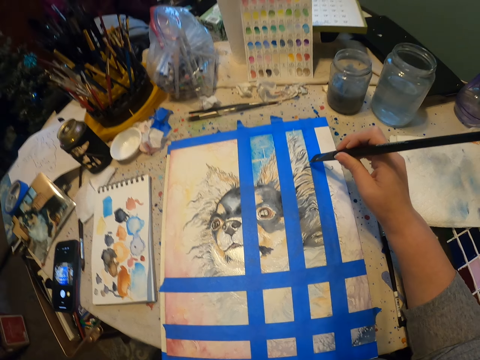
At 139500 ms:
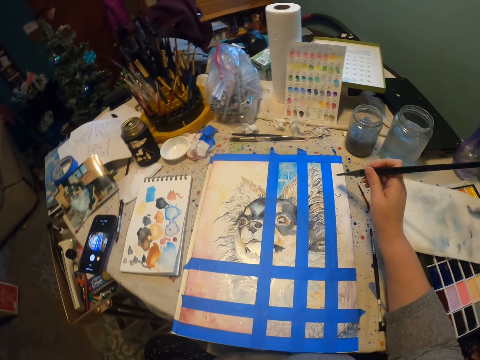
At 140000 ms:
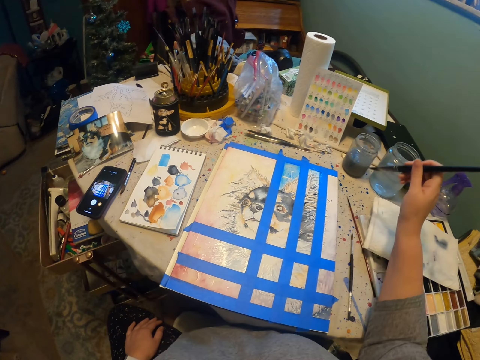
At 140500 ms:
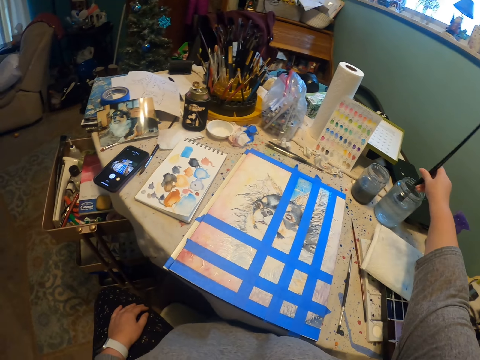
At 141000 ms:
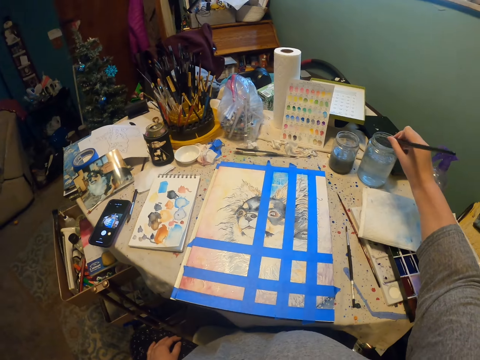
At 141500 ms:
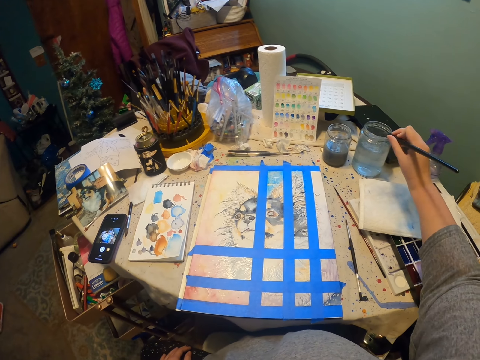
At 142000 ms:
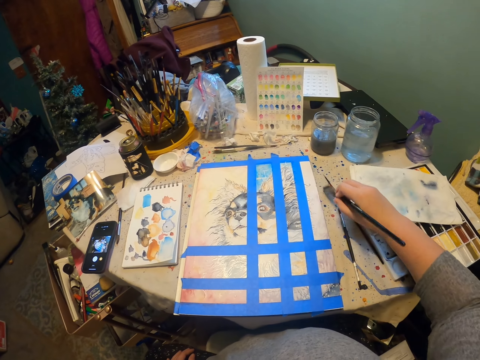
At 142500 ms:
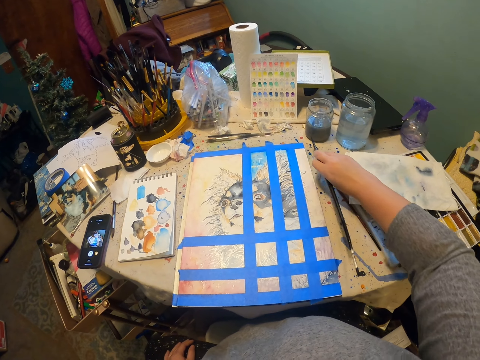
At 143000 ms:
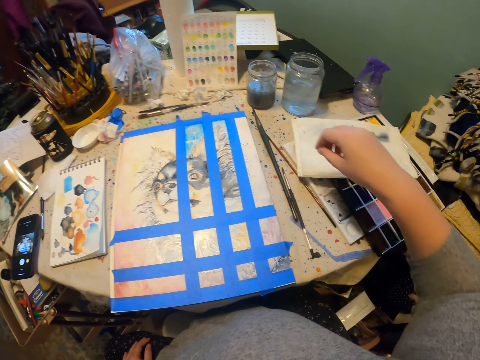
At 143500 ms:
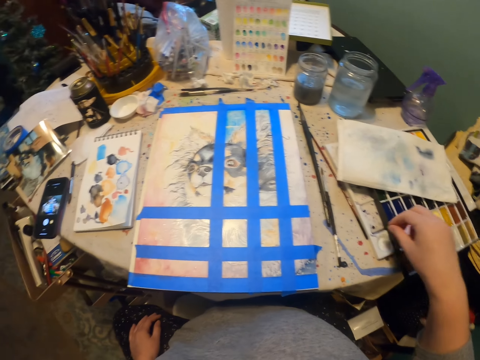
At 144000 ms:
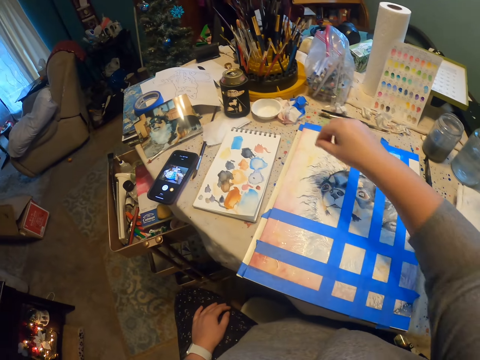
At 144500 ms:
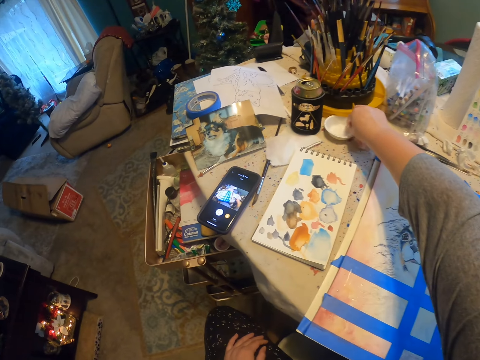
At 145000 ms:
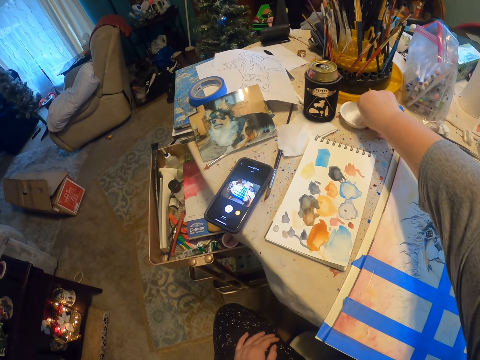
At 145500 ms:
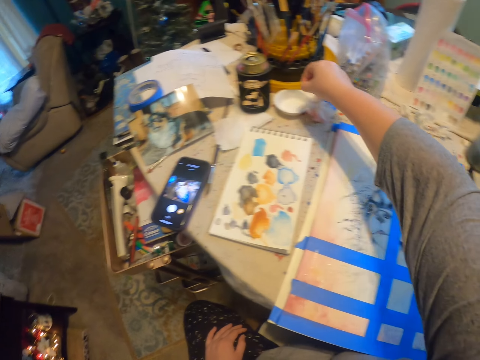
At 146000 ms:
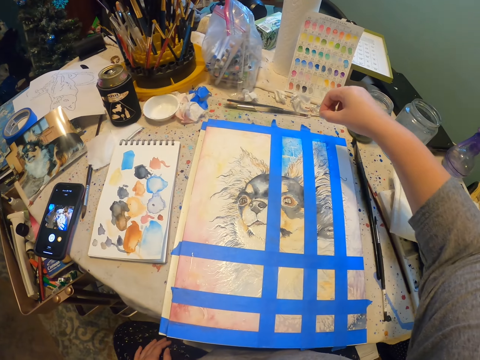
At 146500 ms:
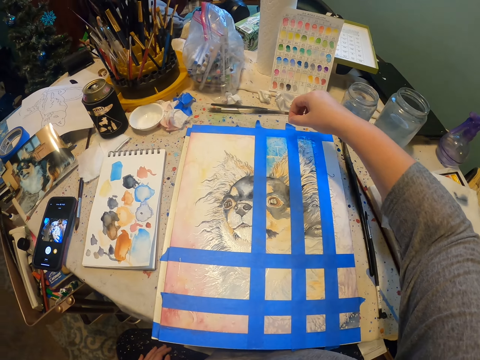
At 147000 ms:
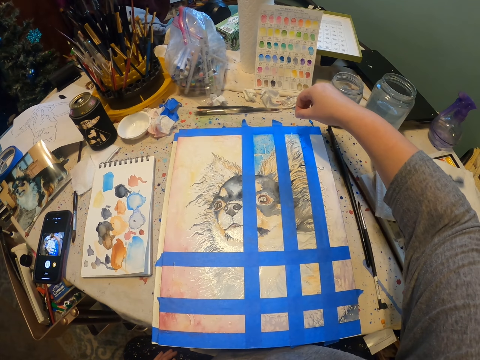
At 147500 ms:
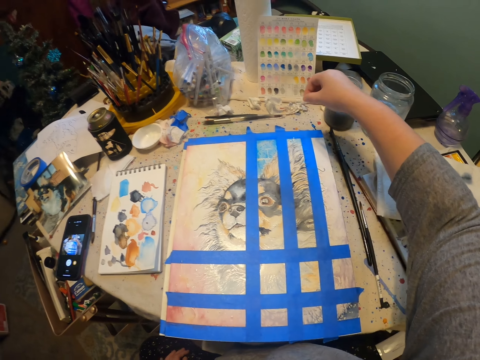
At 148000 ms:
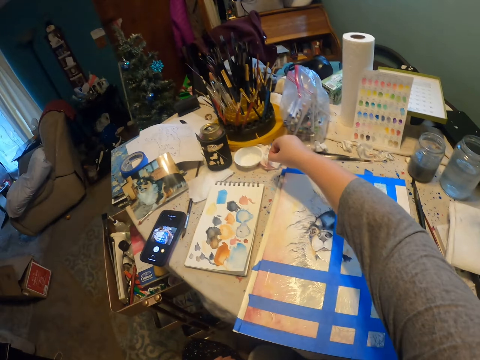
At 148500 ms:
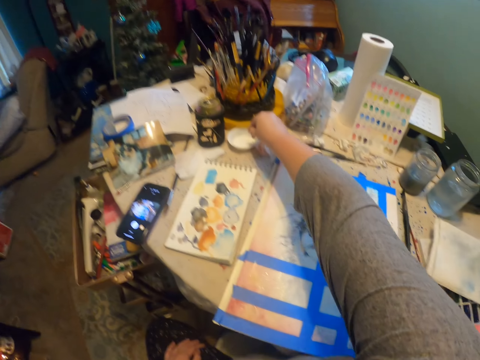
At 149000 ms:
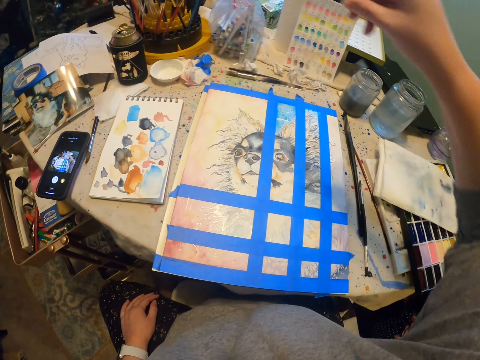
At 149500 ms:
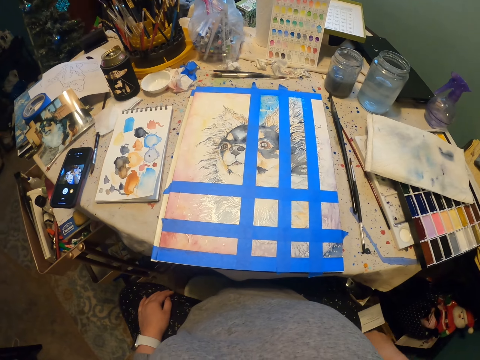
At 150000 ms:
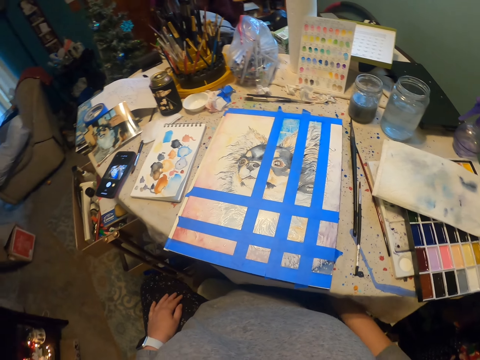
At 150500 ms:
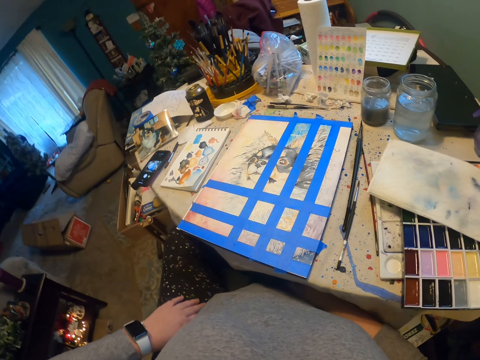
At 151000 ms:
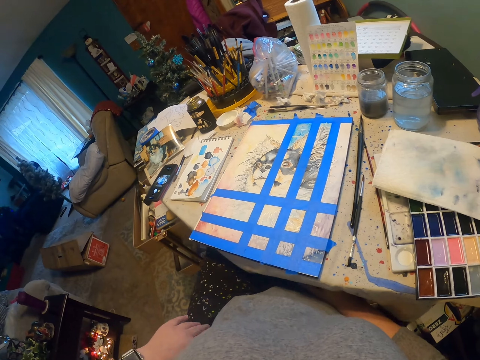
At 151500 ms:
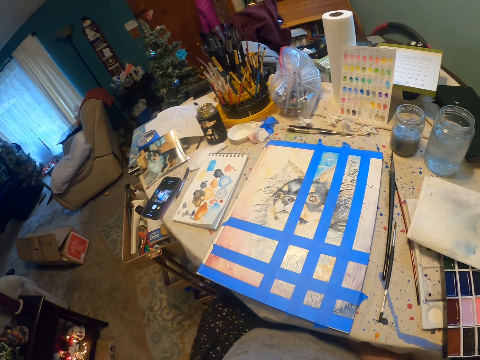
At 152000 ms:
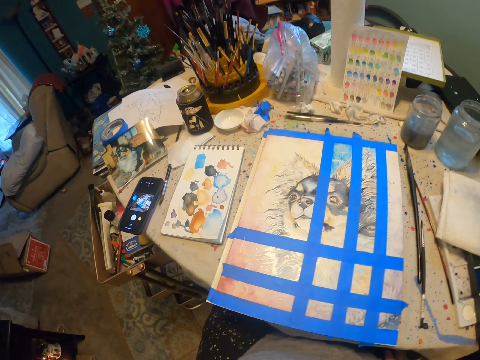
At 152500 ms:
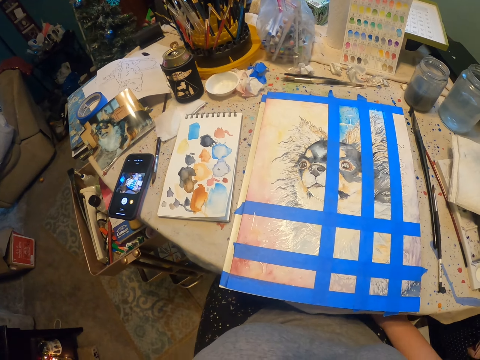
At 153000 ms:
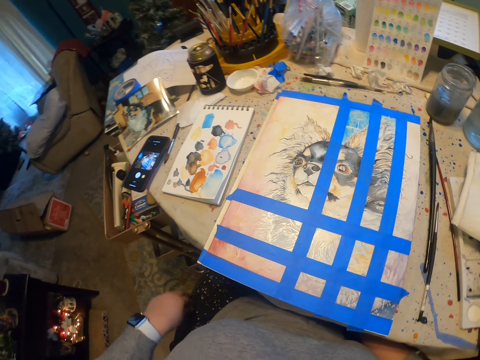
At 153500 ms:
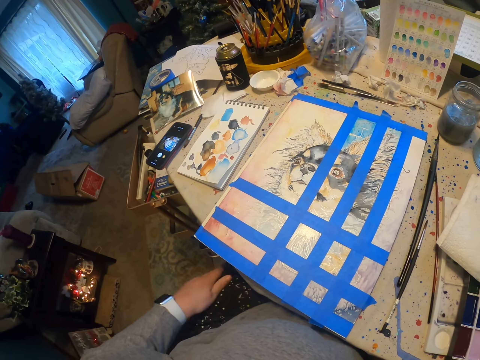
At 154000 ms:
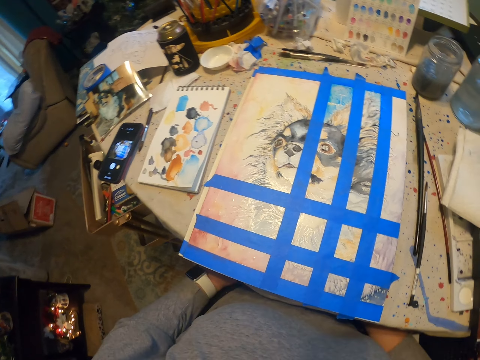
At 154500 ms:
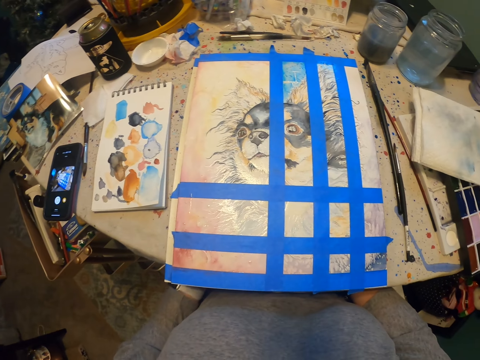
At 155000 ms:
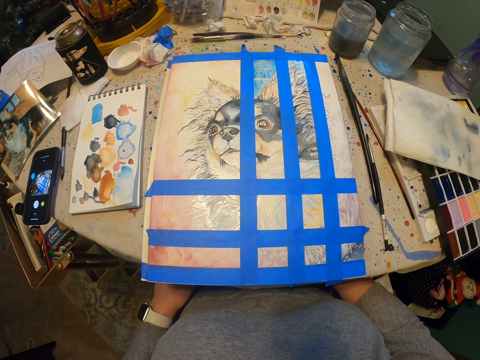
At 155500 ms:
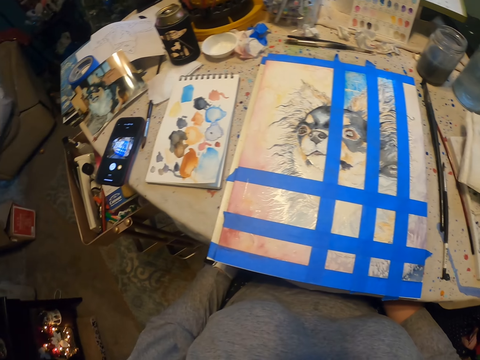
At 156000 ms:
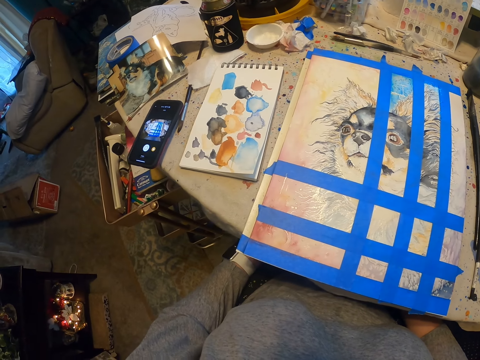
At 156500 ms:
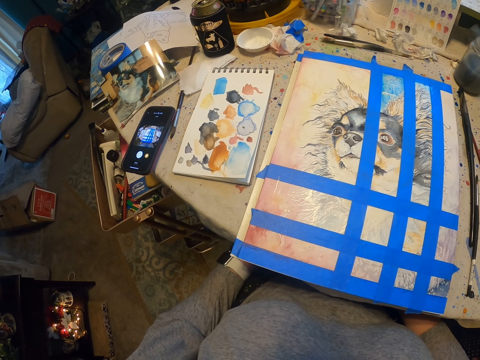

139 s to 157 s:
The camera wearer rinses the painting brush. They dip the paint brush in some liquid. They put the brush on the table. They pick up powder. They spread the powder on the painting. They return the powder. They look around.

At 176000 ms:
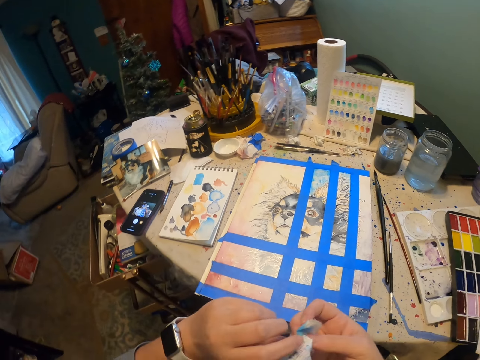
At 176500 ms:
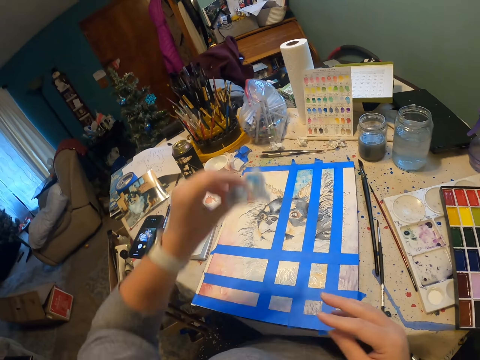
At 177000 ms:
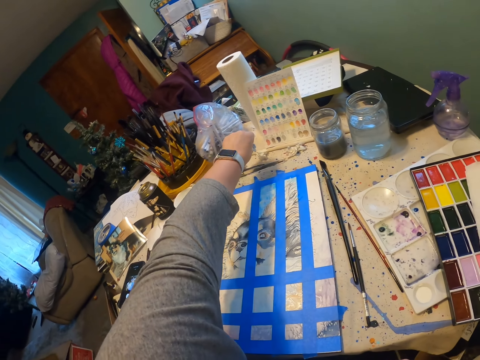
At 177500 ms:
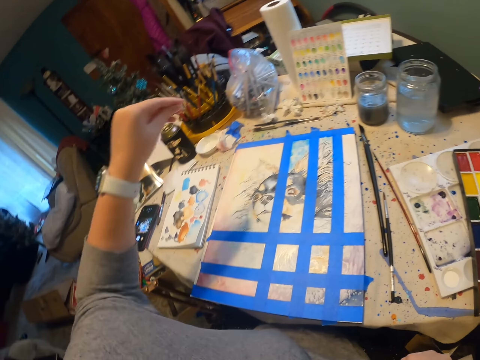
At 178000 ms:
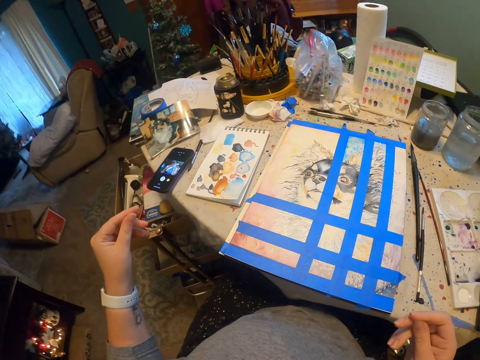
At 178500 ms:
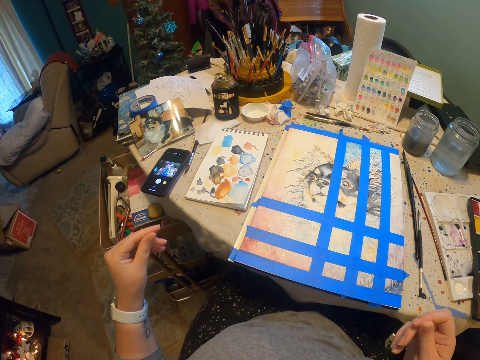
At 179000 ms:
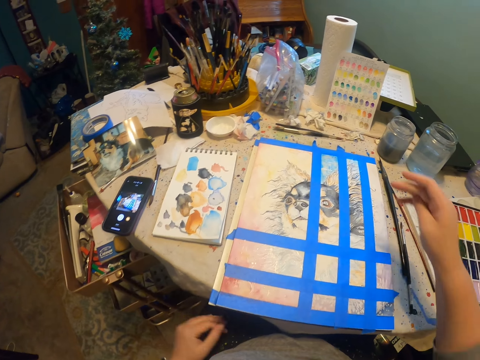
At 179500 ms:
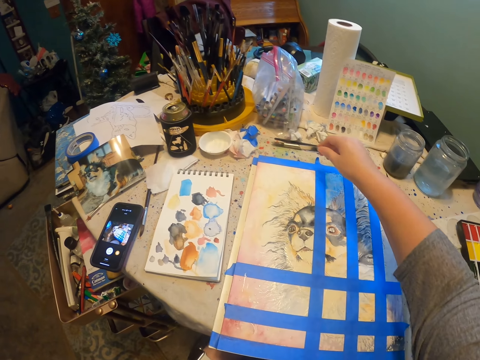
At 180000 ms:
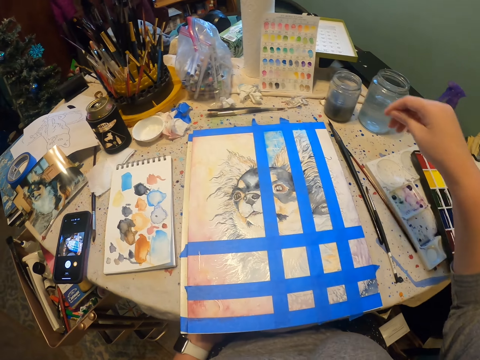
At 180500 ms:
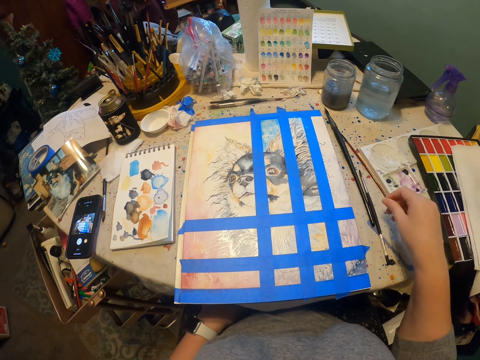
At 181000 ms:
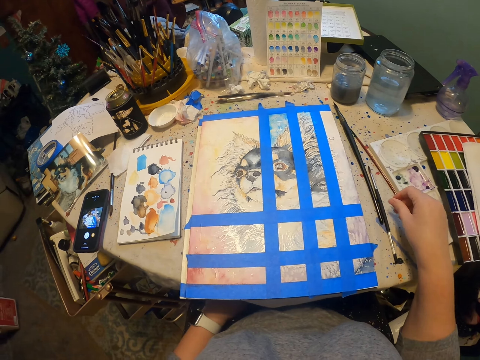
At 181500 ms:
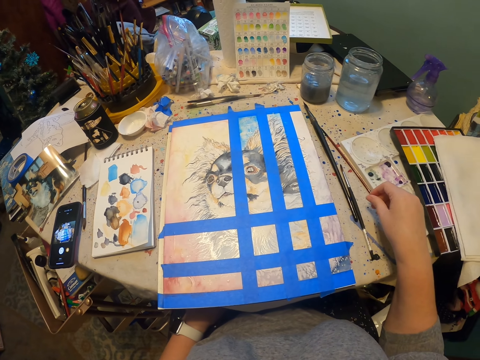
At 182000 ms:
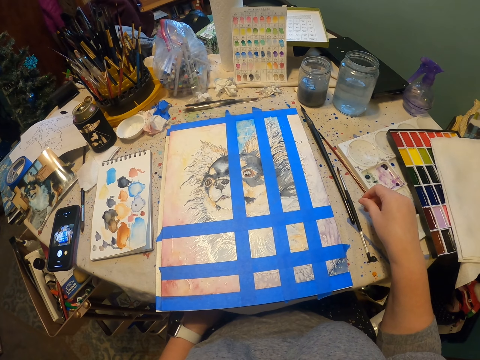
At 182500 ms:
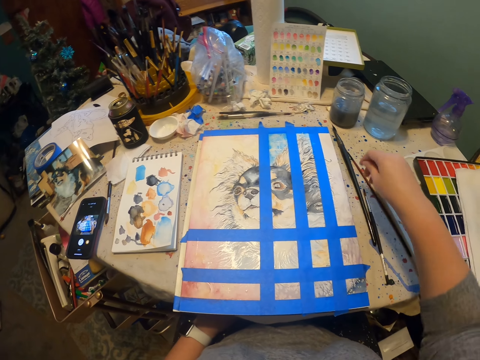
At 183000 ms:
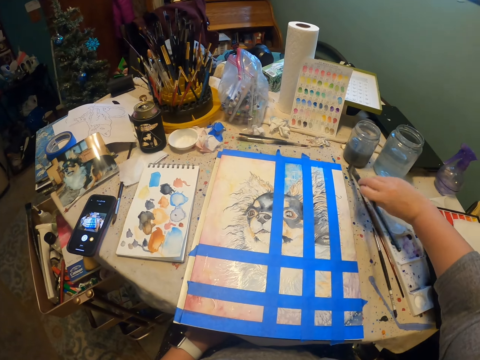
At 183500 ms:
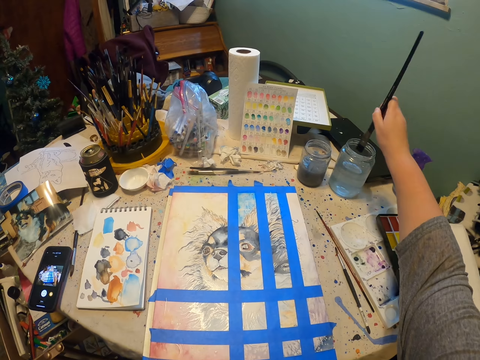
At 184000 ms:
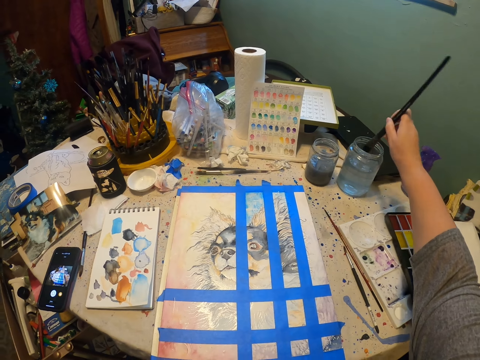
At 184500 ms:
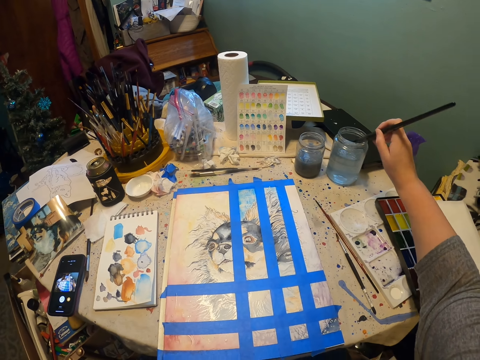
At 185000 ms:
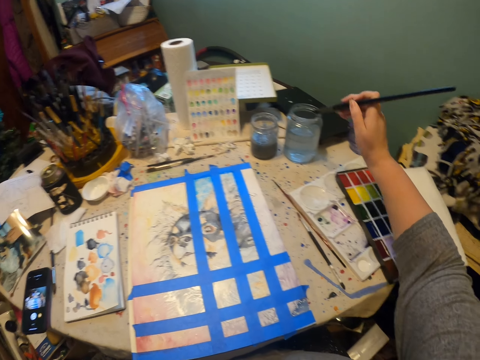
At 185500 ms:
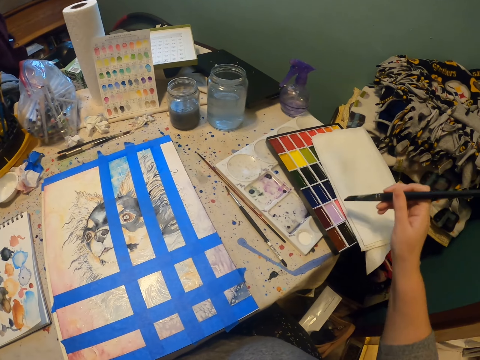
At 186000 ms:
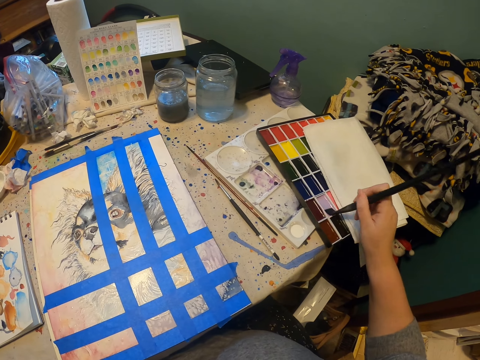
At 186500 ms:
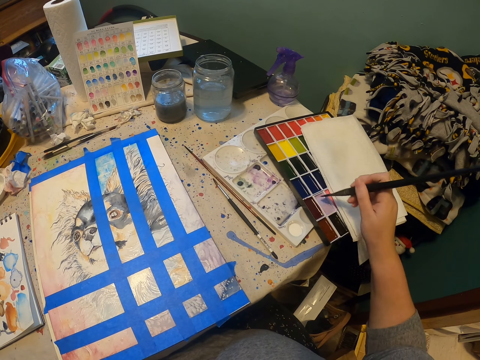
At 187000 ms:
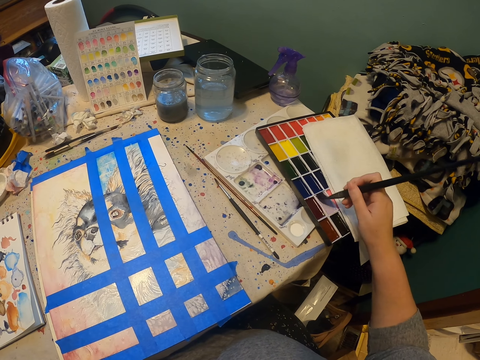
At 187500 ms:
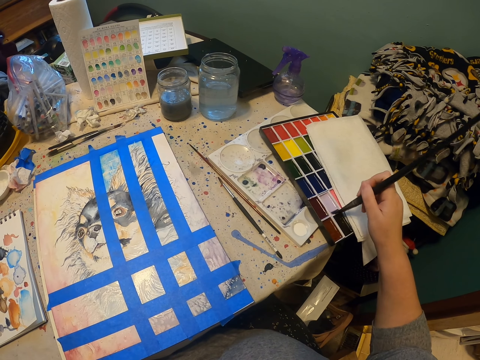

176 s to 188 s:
The camera wearer puts the piece of tissue paper or cotton on the table. They look around. They pick up a painting brush. They rinse the painting brush. They dip the paint brush in some liquid. They pick paint with the paint brush.
